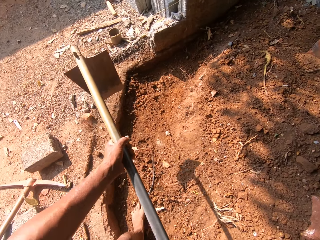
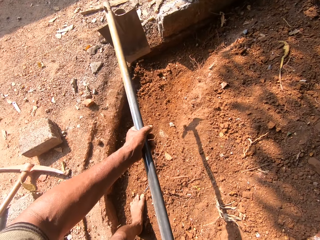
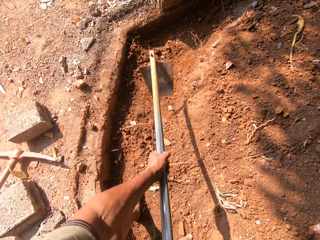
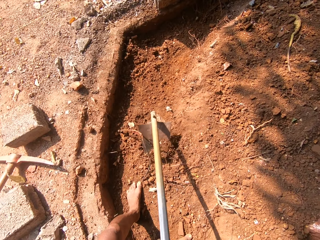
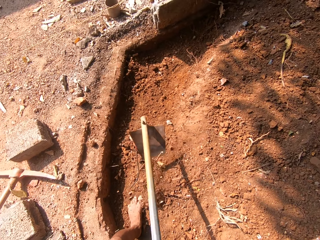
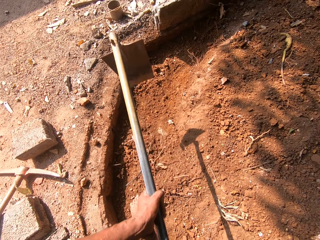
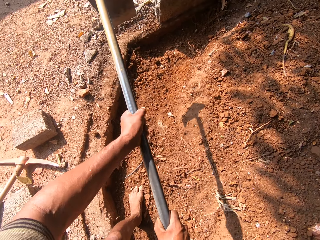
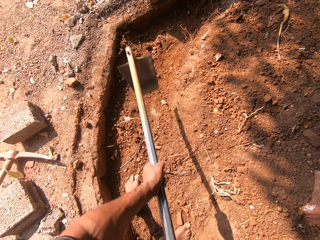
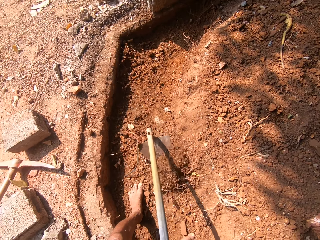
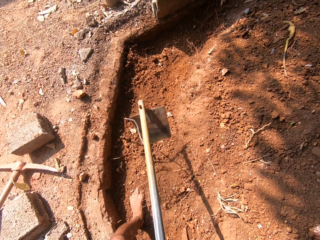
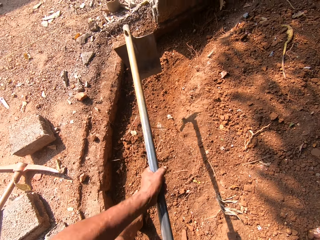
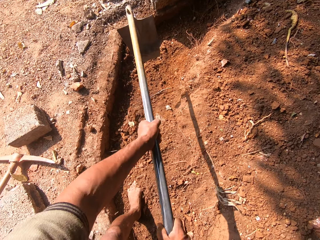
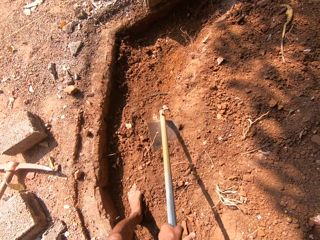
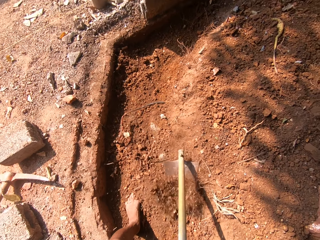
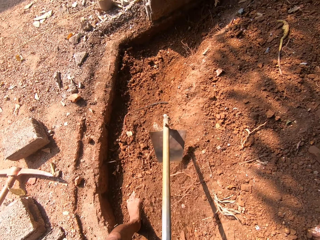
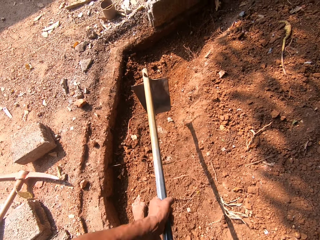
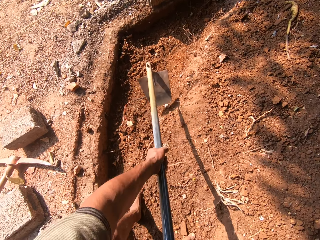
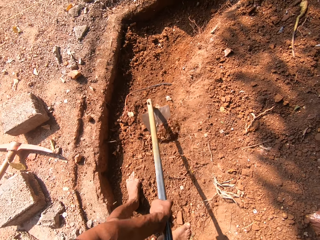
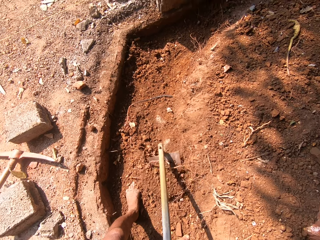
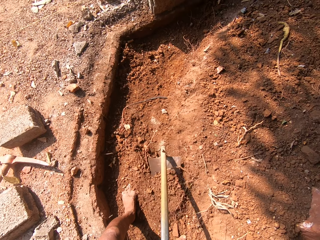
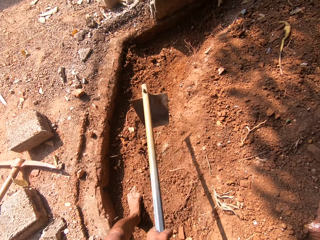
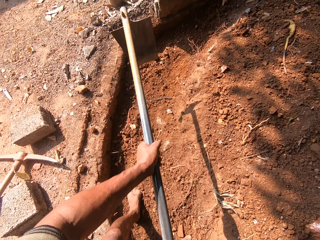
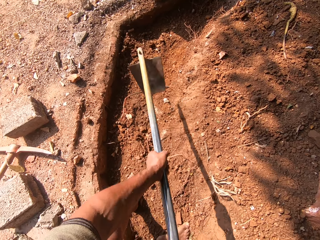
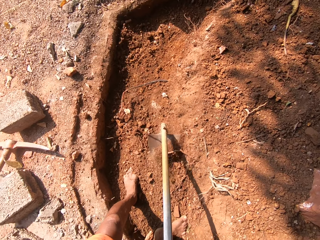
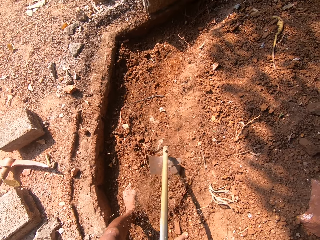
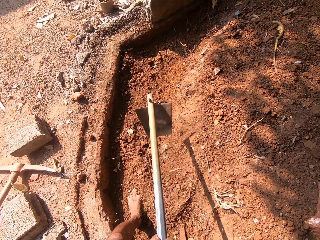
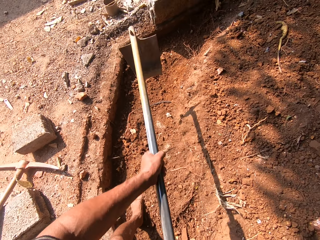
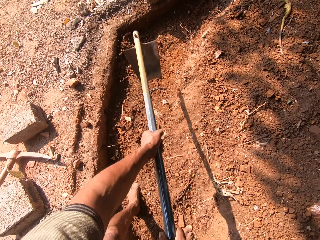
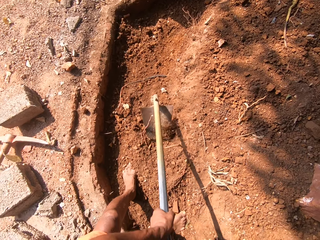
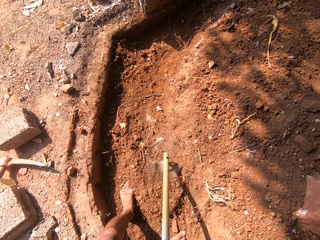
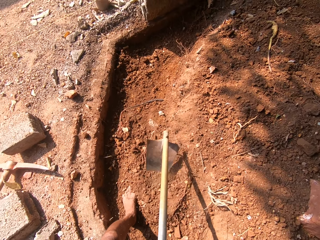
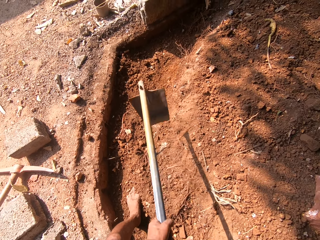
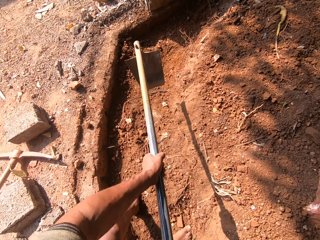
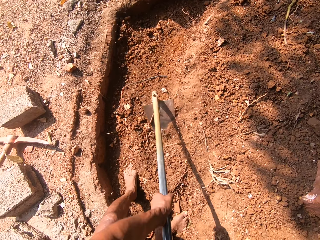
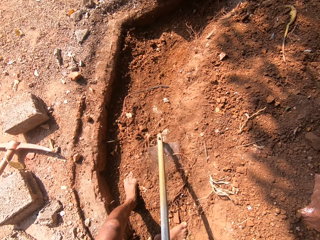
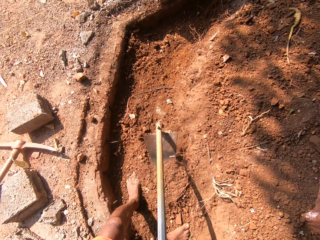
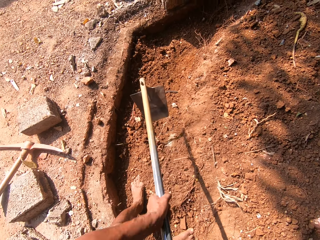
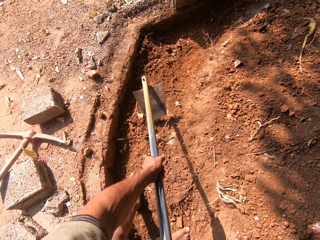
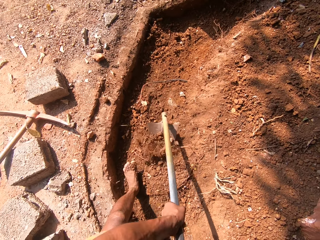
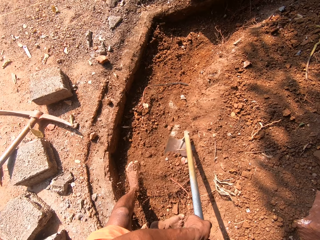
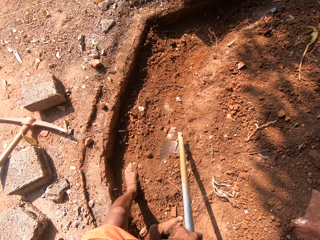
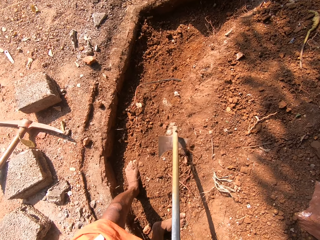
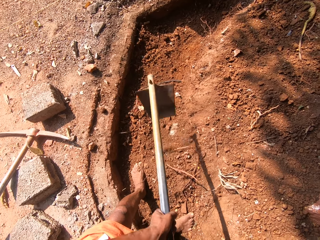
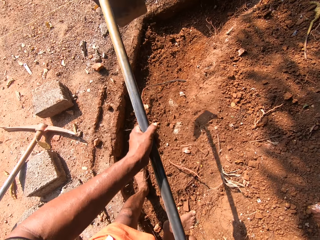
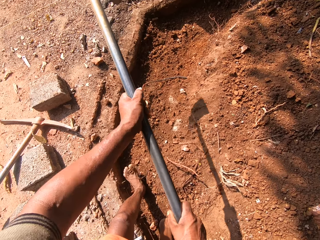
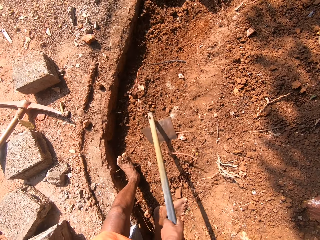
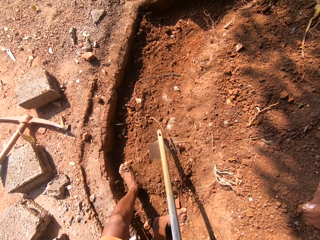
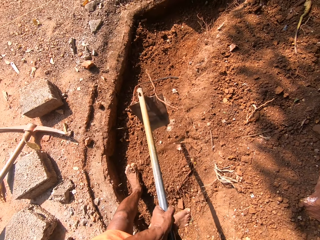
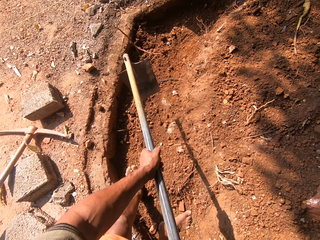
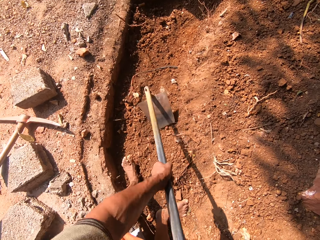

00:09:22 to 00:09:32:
The camera wearer lifts up the fork. He digs the ground around the construction site with the spade or fork in his hands.

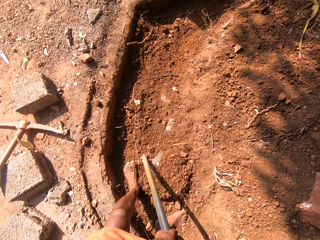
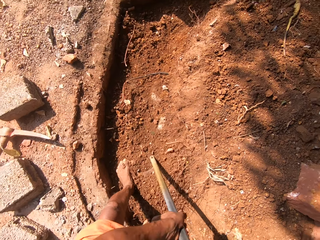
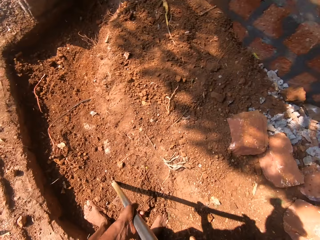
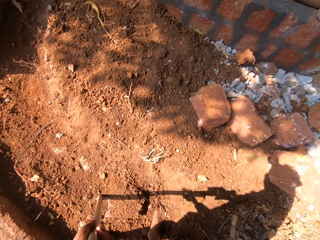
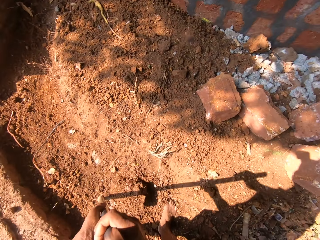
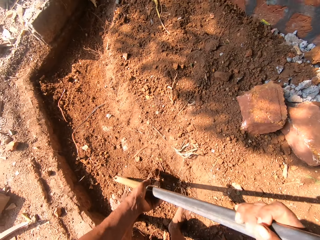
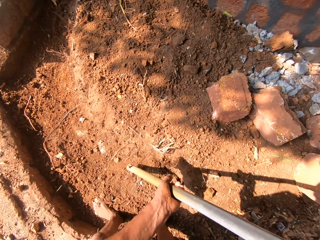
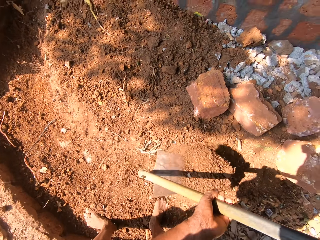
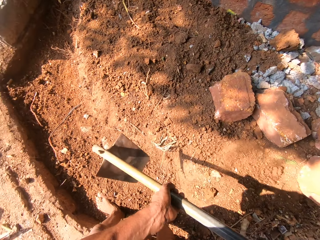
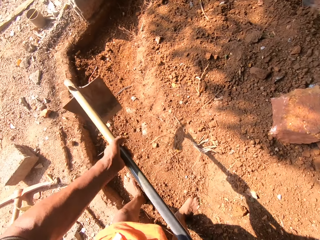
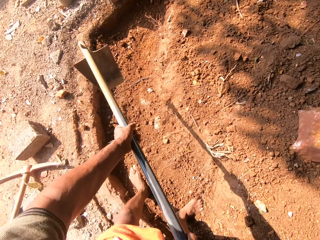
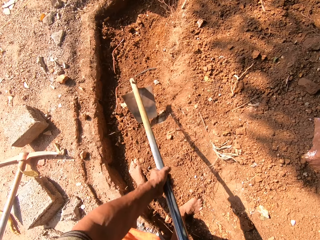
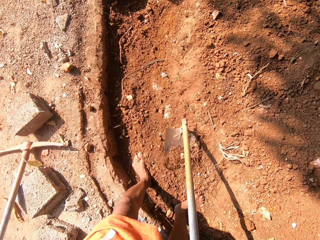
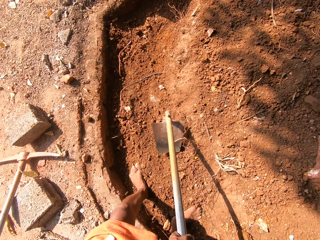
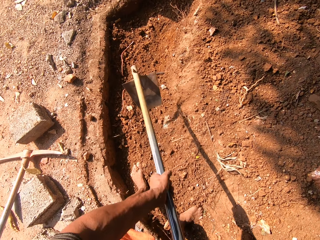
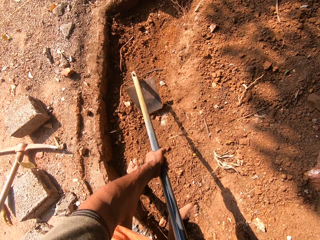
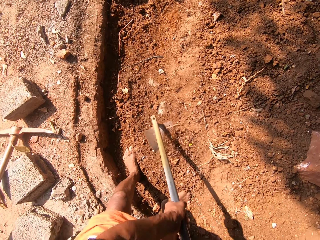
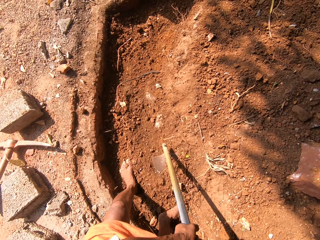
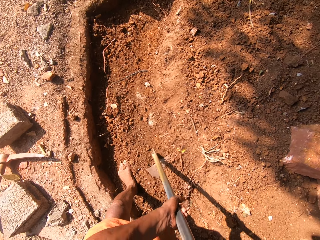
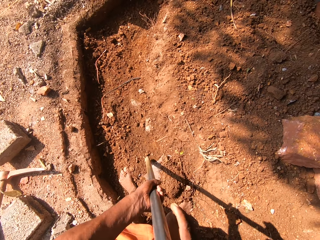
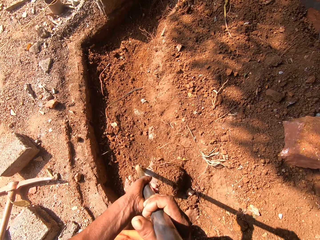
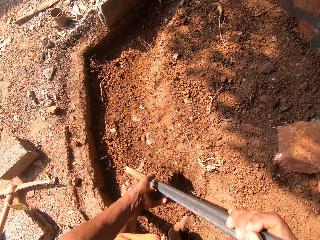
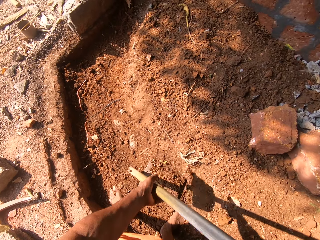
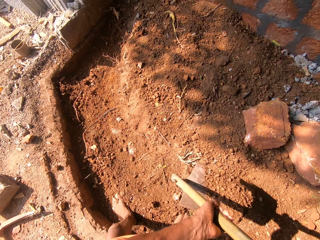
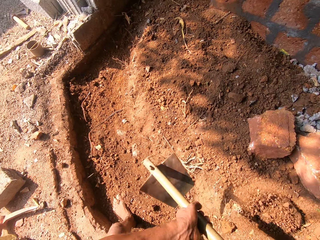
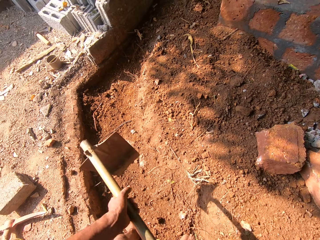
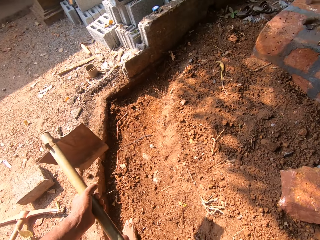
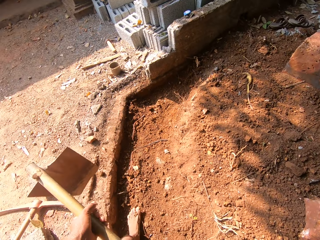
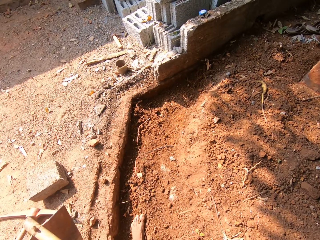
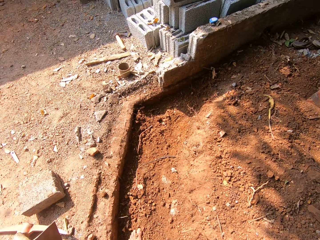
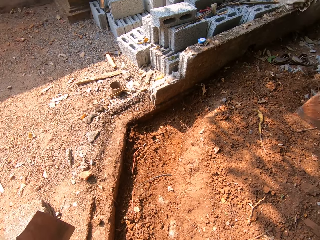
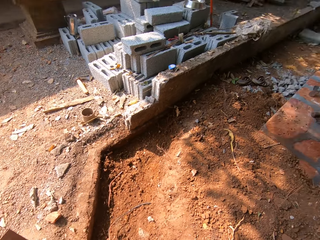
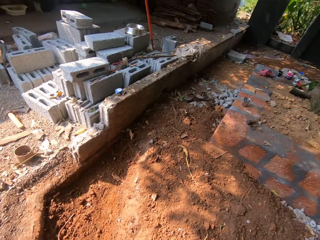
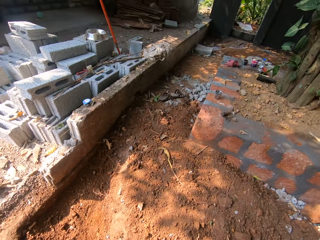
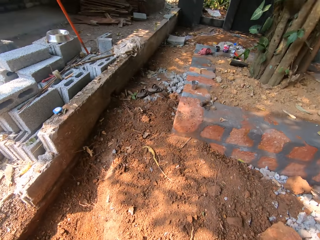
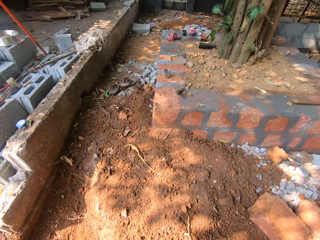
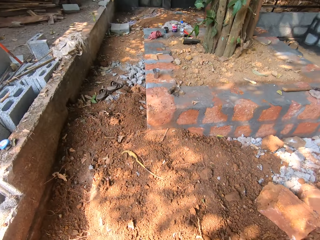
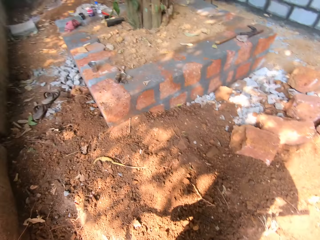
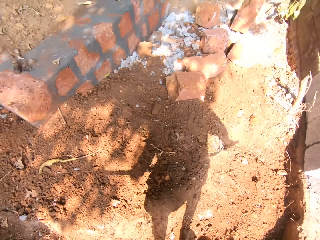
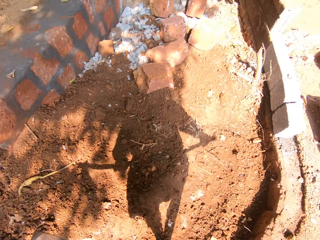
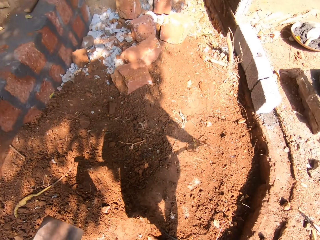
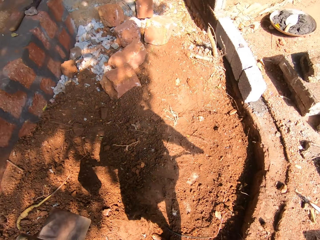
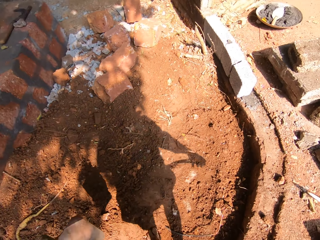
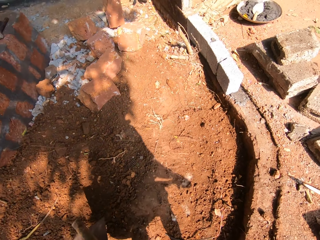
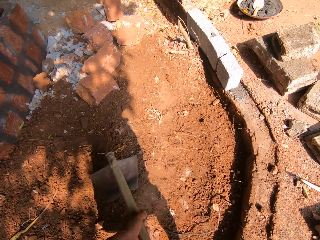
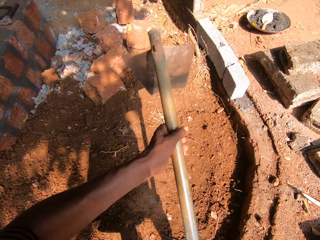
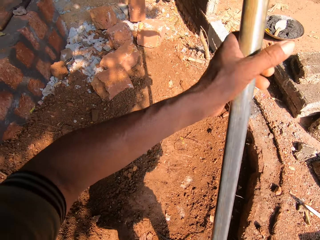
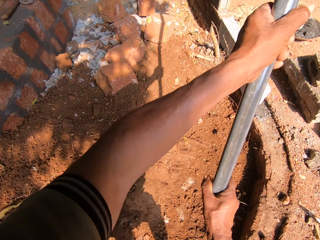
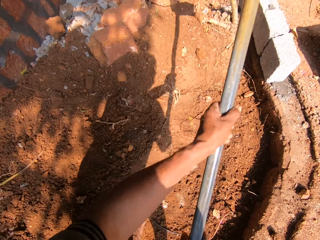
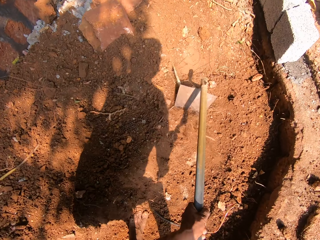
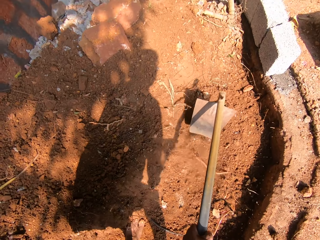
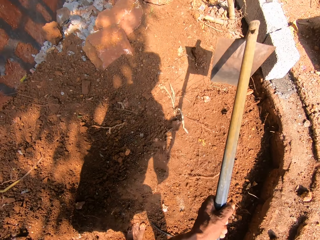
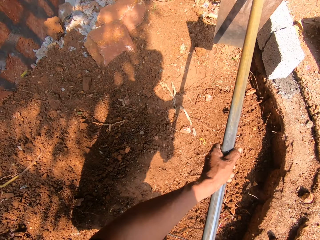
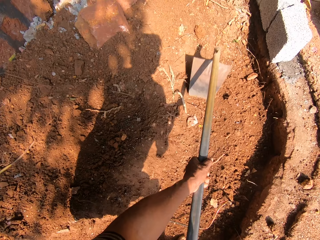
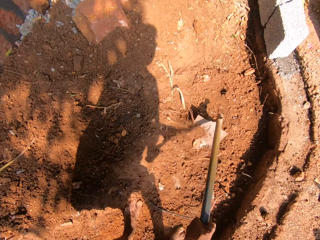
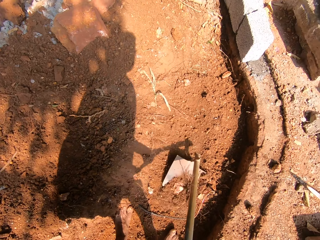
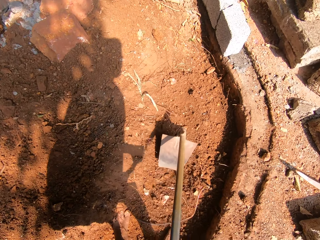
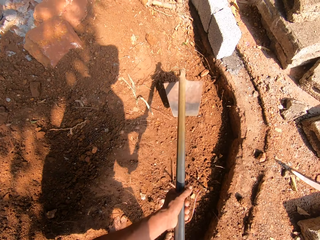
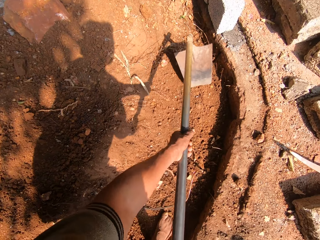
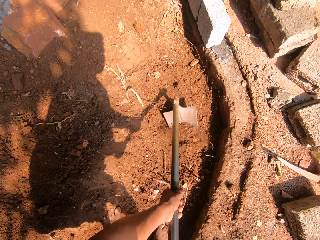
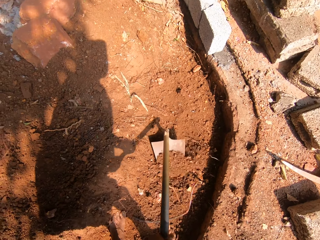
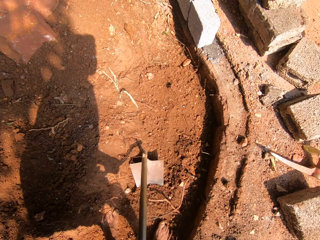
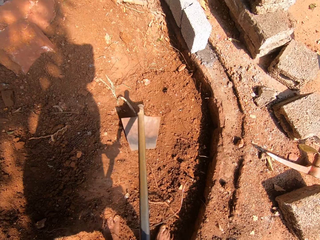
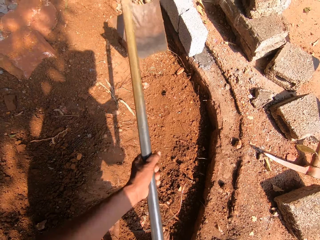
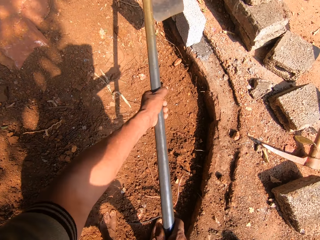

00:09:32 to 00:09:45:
The camera wearer lifts up a fork with the soil on it. He spreads the soil on the ground. He digs the ground with the fork. He lifts up the fork with the soil on it. He spreads the soil on the ground. He walks with the fork on the construction site. He digs the ground around the construction site with a spade or the fork in his hands. He lifts up the fork.
